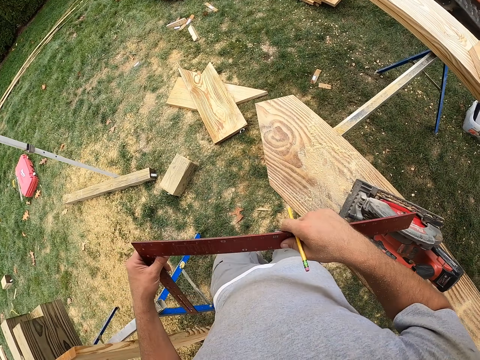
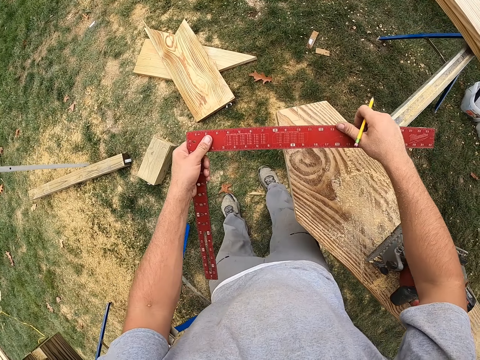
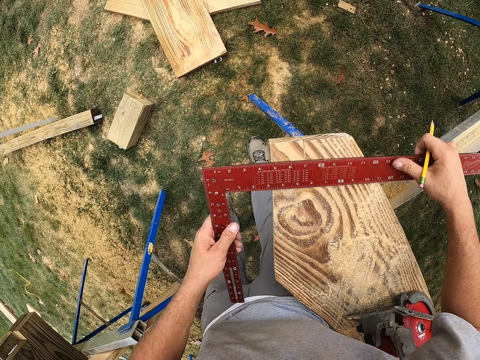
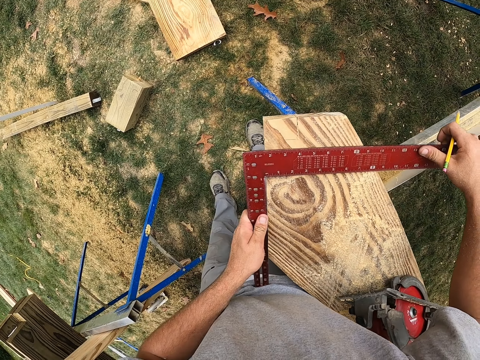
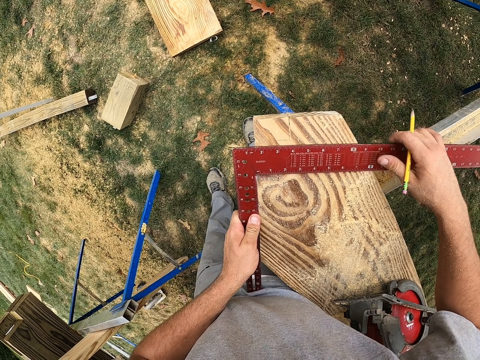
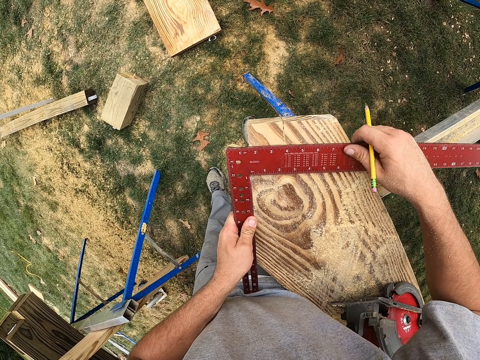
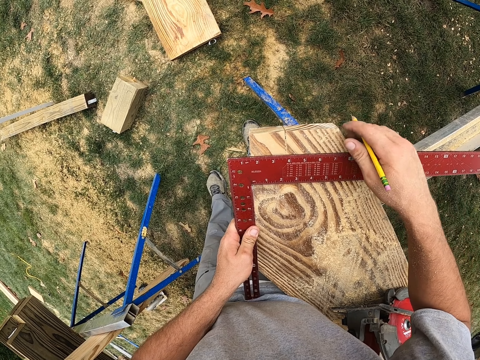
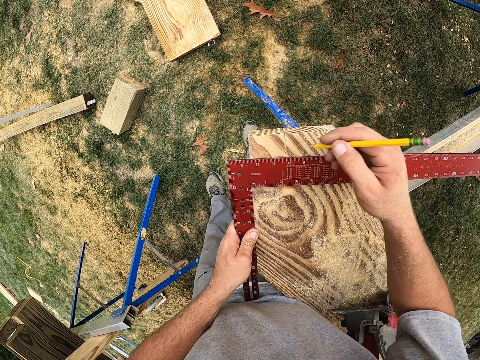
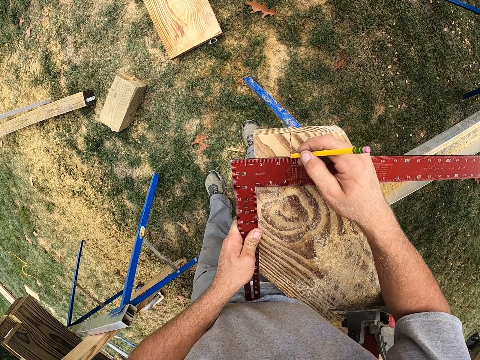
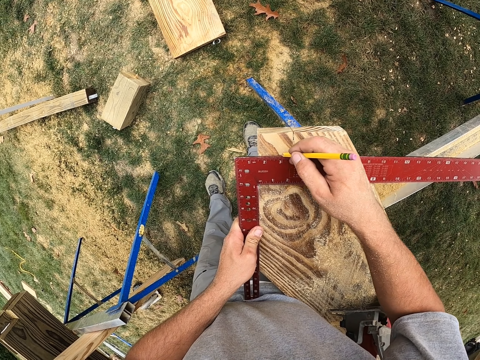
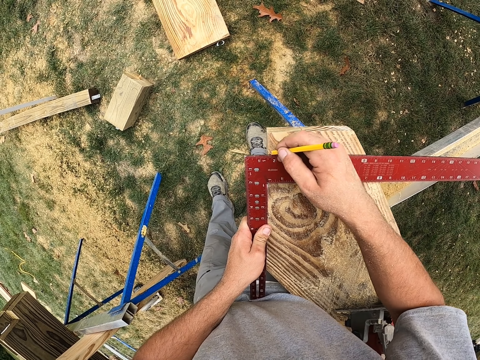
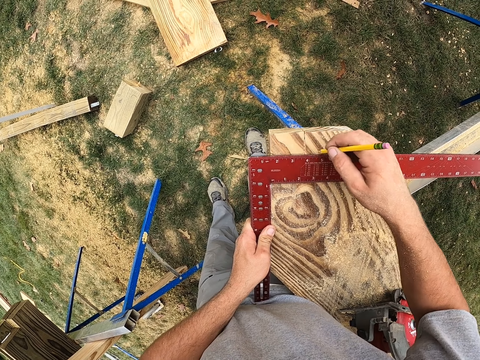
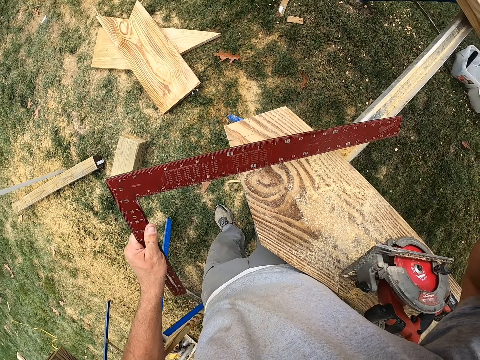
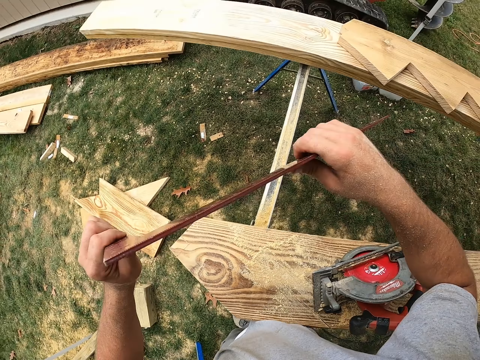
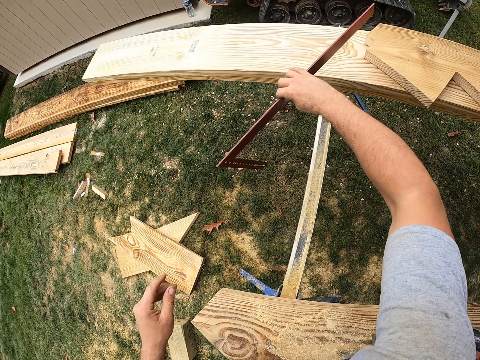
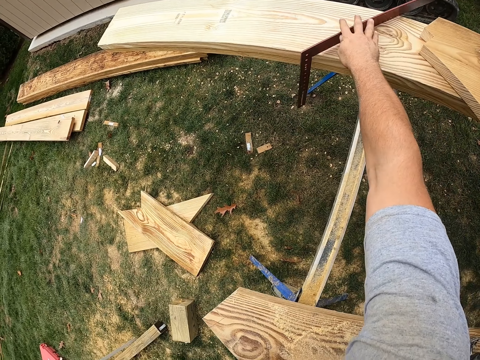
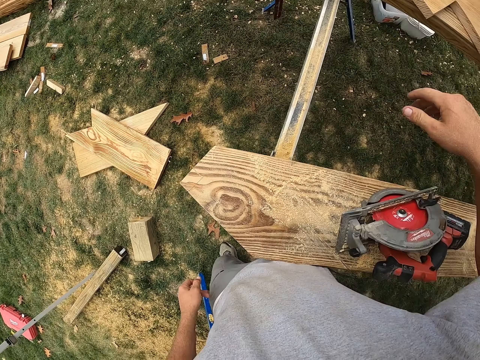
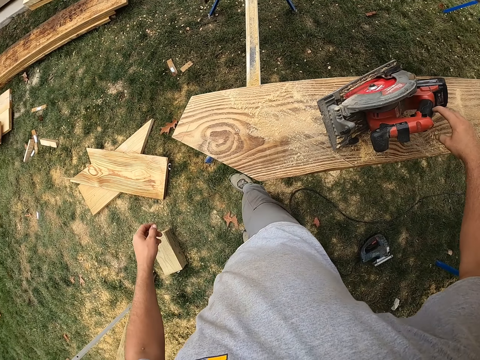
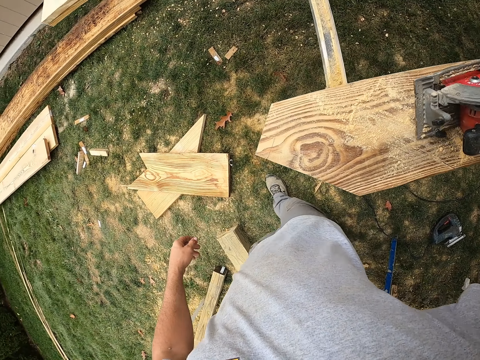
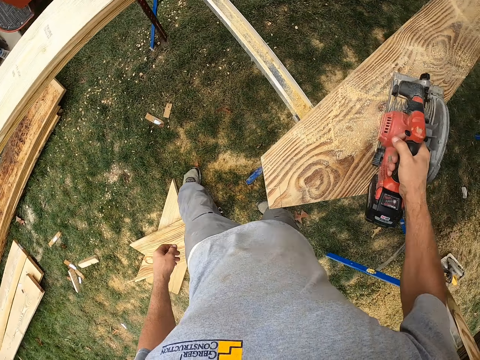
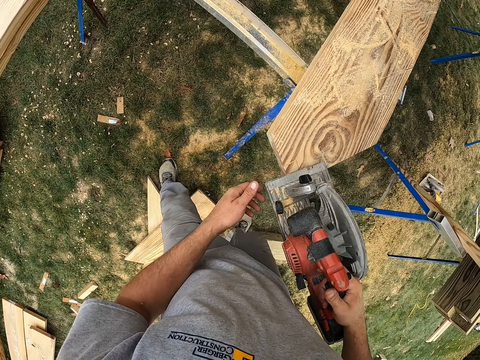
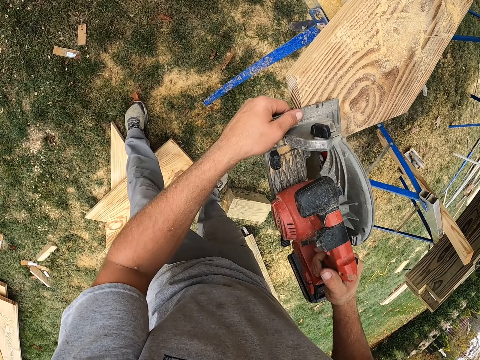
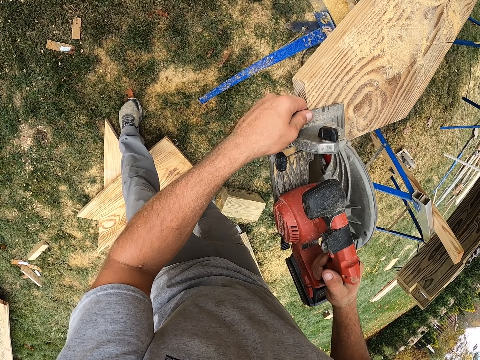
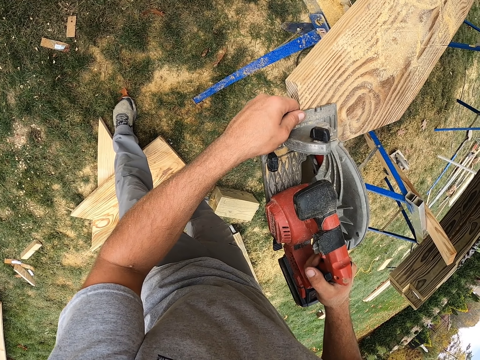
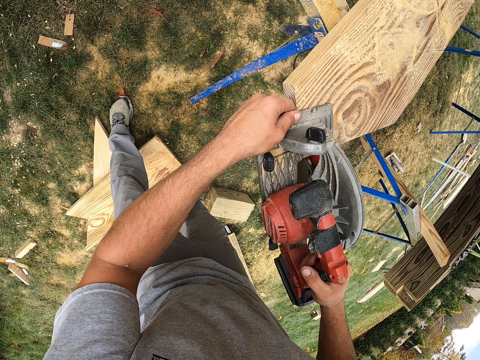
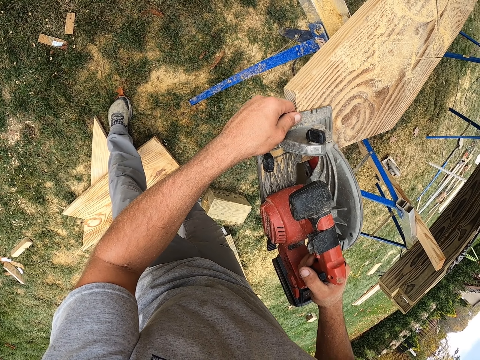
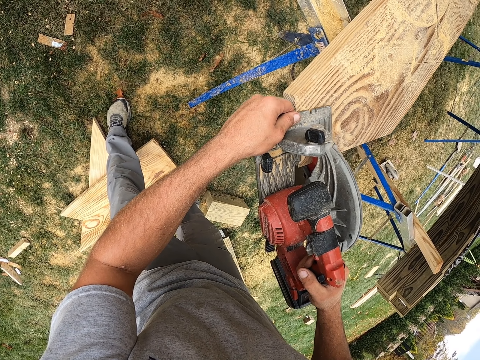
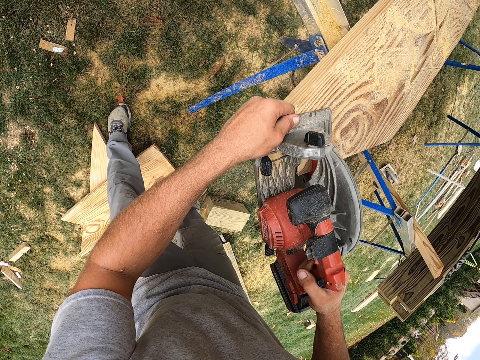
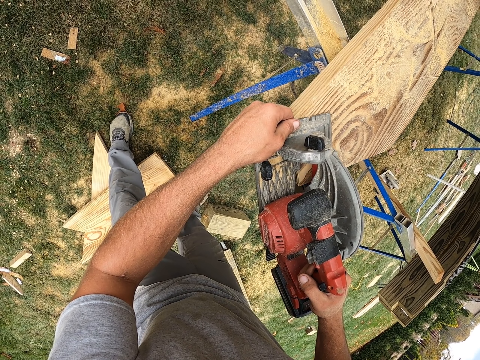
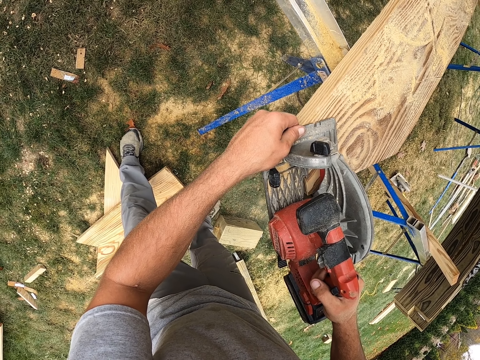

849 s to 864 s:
The camera wearer holds a try square or L-ruler with both hands. They place the L-ruler on a wood or timber. They adjust the try square on the timber. They mark the timber with a pencil. They lift the try square from the timber. They put the pencil in the ear. They pass the L-ruler to the right hand. They drop the try square on the timber. They walk near the wood. They lift a cordless circular saw from the timber. They hold the cordless circular saw with both hands. They adjust the cordless circular saw on the timber. They cut the timber with the cordless circular saw.

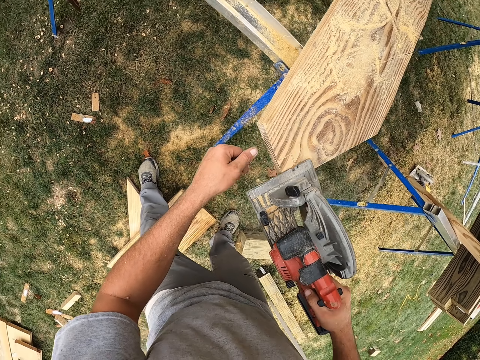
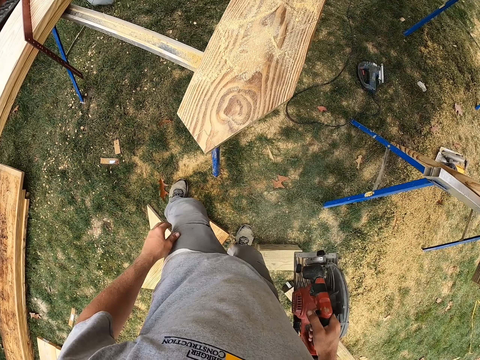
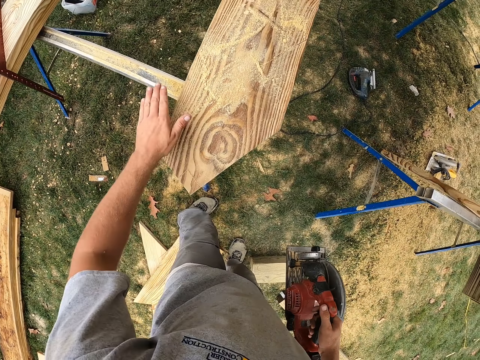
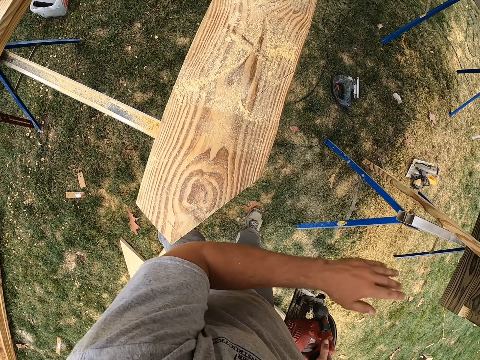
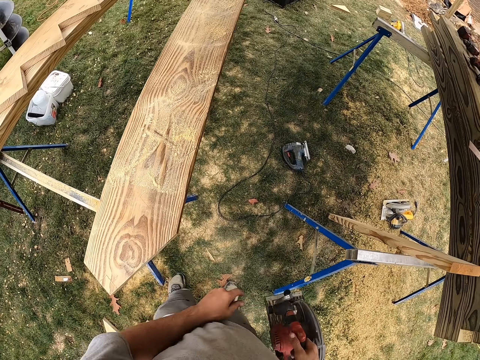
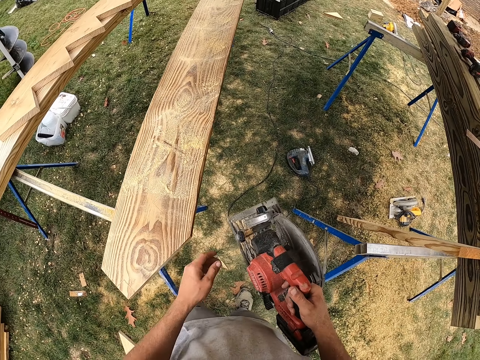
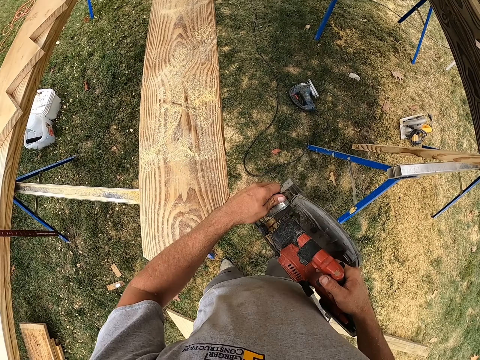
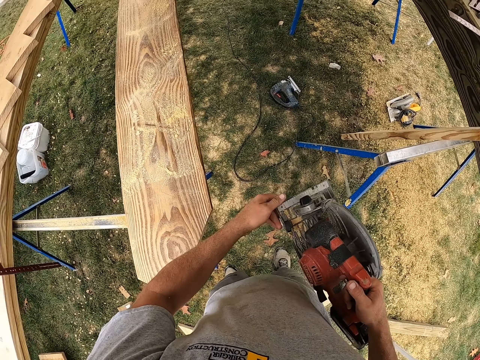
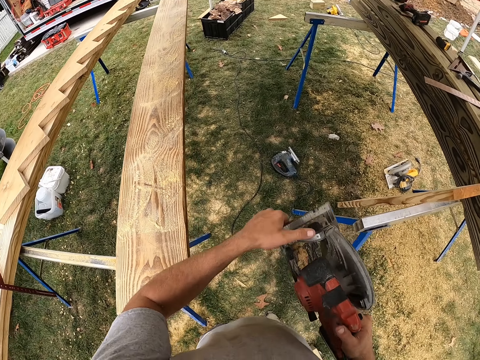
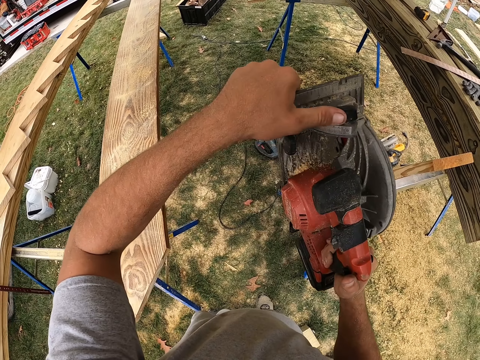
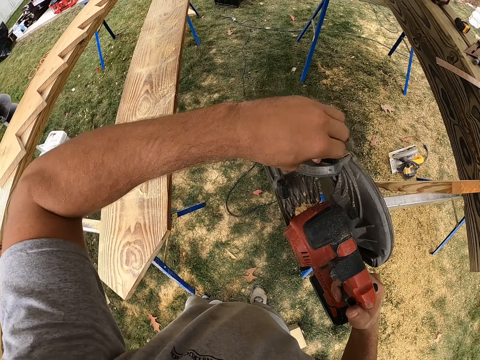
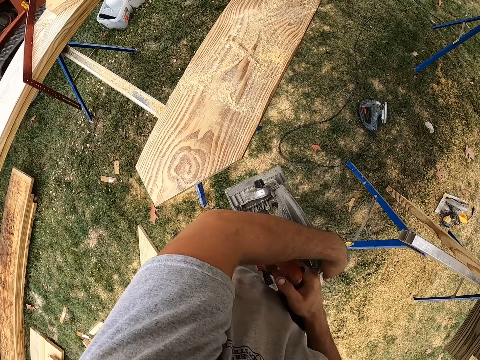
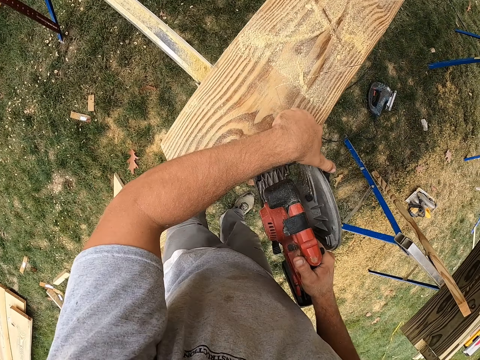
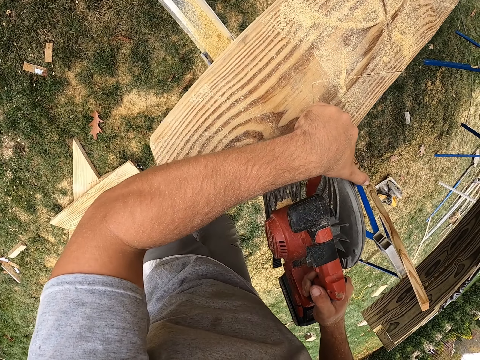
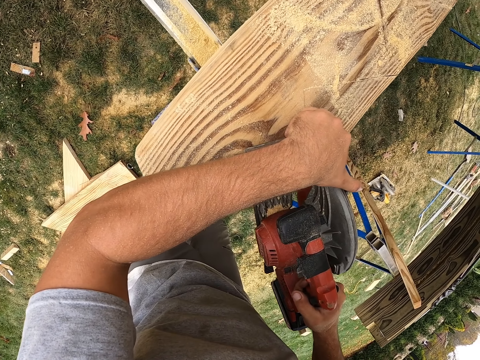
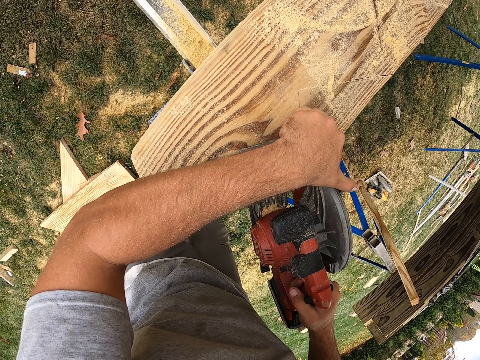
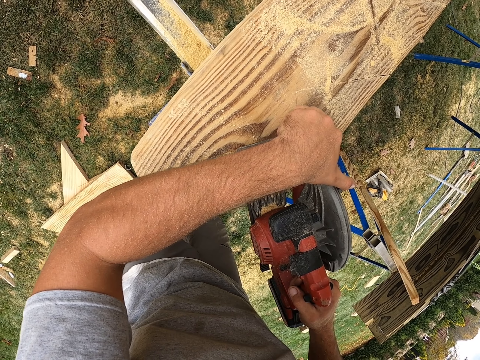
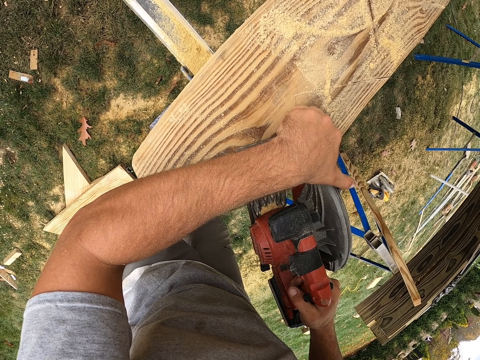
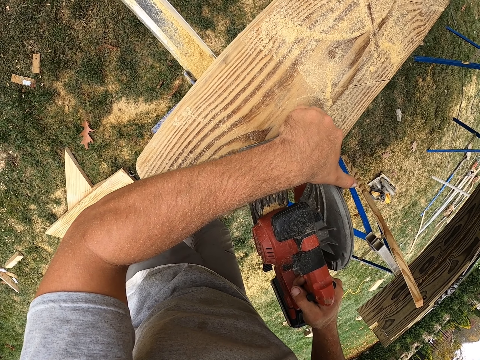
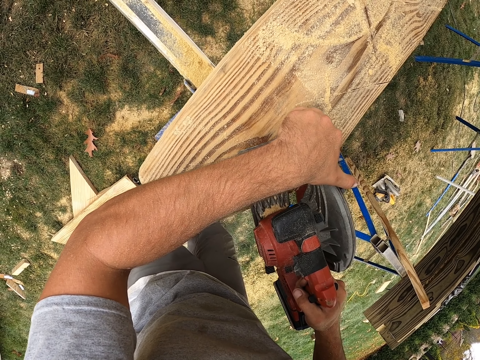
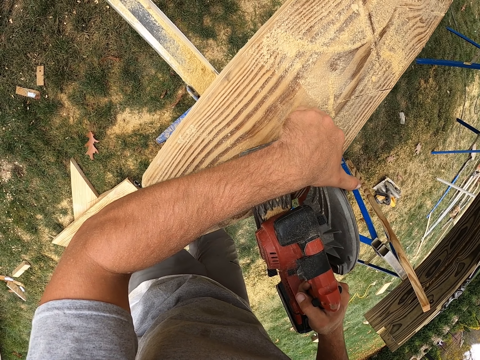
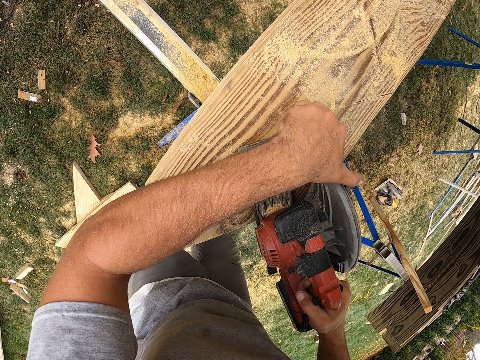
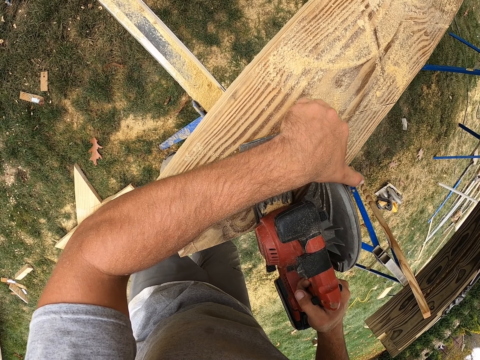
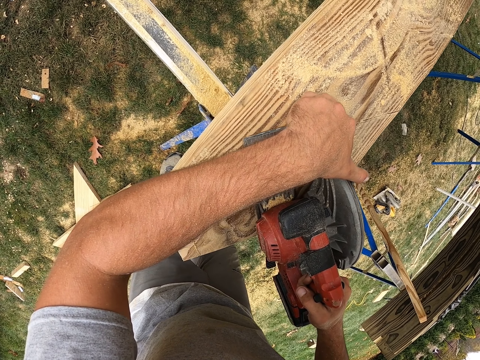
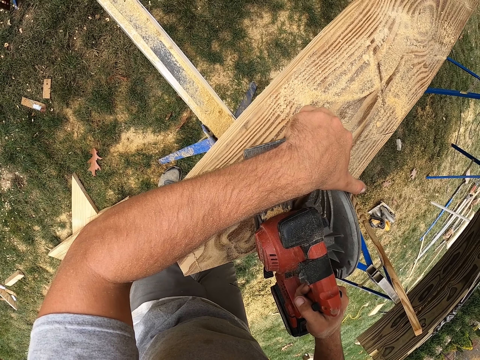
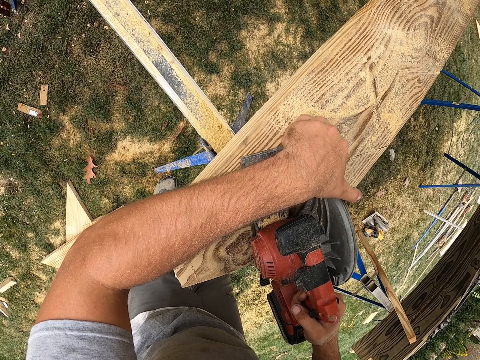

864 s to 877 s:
The camera wearer removes a cordless circular saw from the timber. They move a leg. They rub the wood dust from a timber. They rotate an adjustment lock. They adjust the cordless circular saw handle. They shake the circular saw. They pour dust from the cordless circular saw. They rotate the adjustment lock. They adjust the cordless circular saw lever. They cut the timber with the cordless circular saw.
